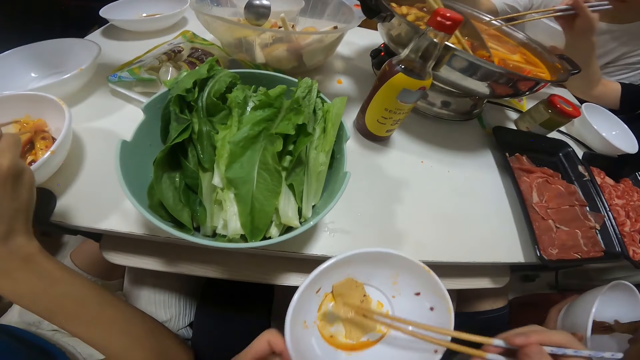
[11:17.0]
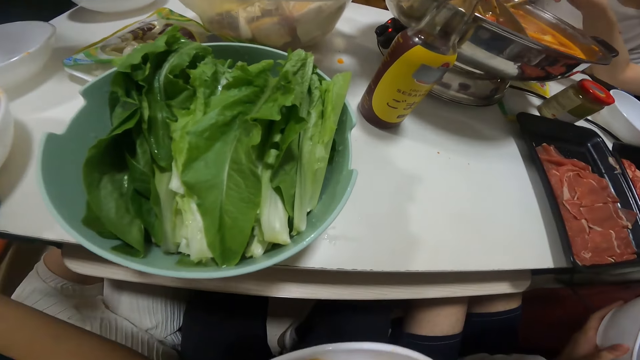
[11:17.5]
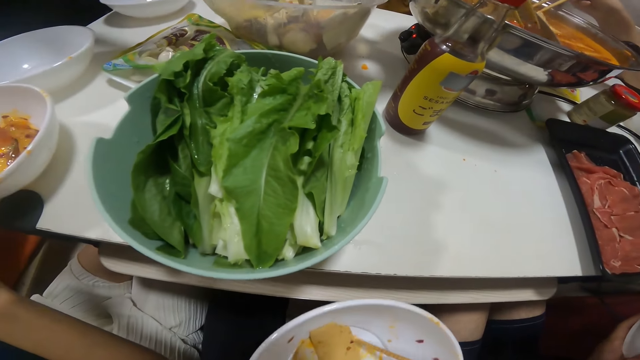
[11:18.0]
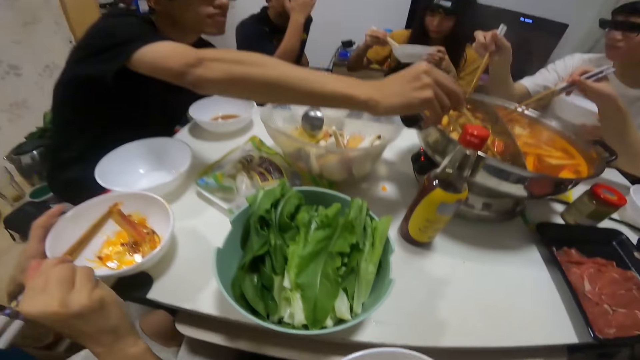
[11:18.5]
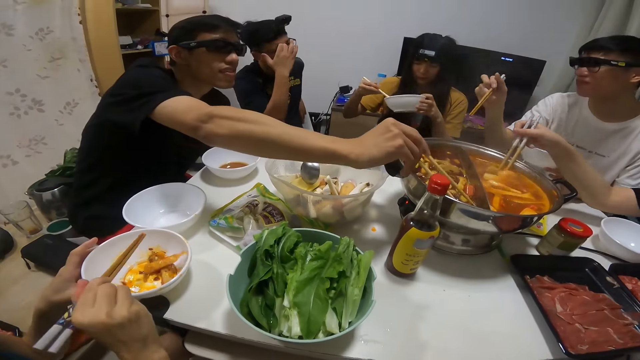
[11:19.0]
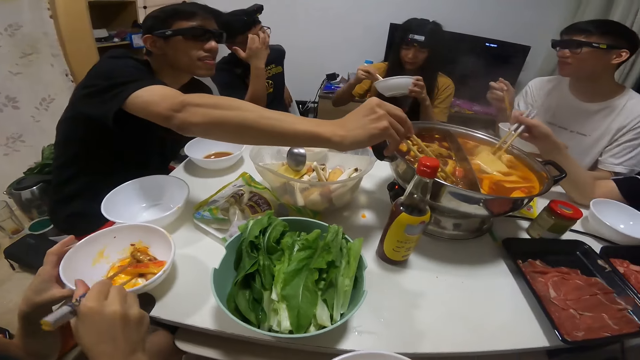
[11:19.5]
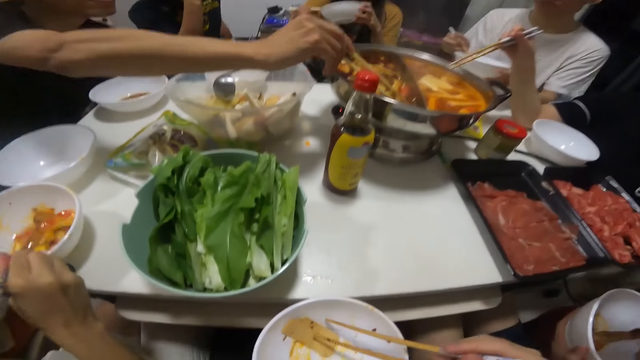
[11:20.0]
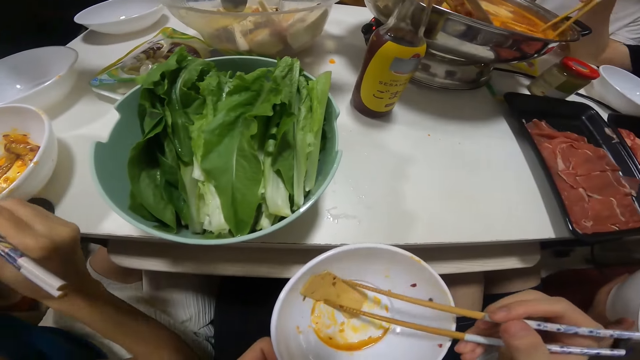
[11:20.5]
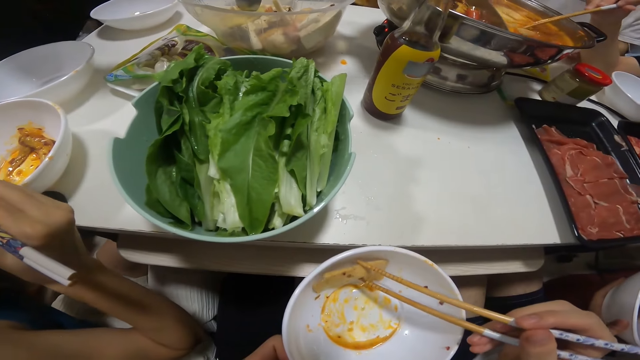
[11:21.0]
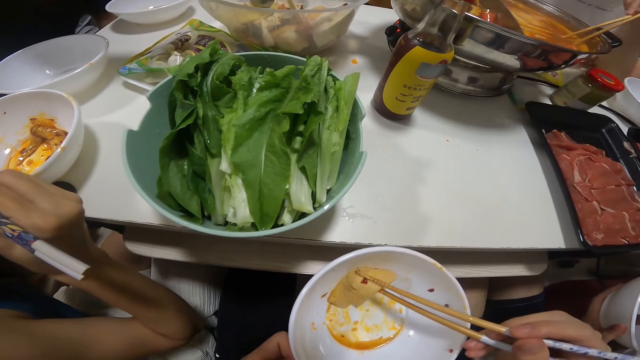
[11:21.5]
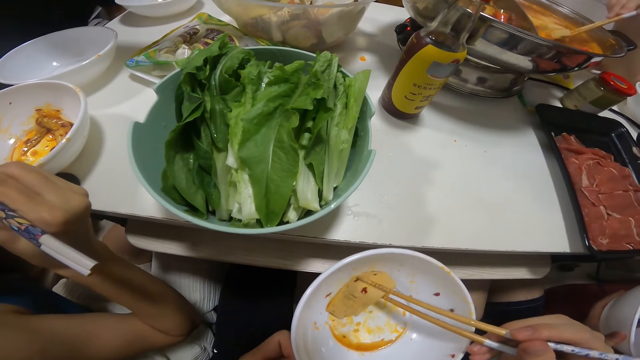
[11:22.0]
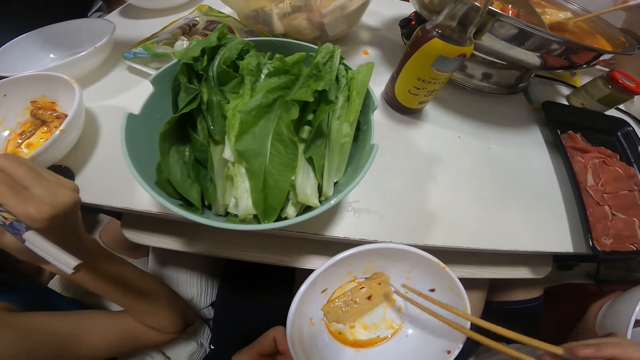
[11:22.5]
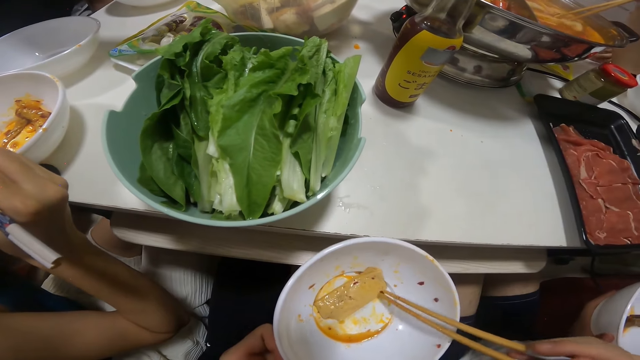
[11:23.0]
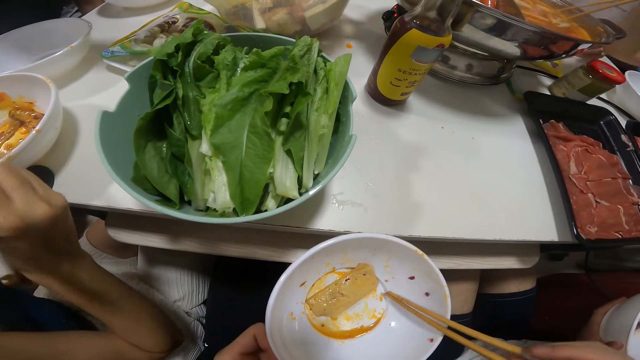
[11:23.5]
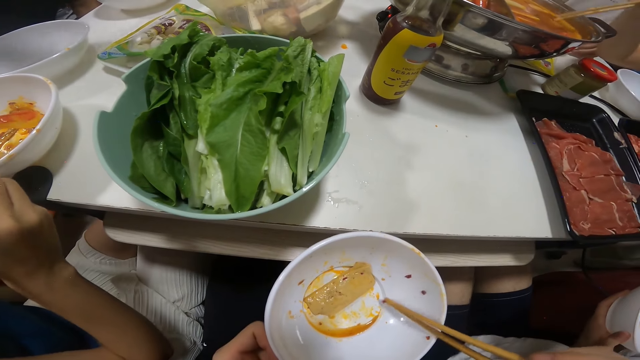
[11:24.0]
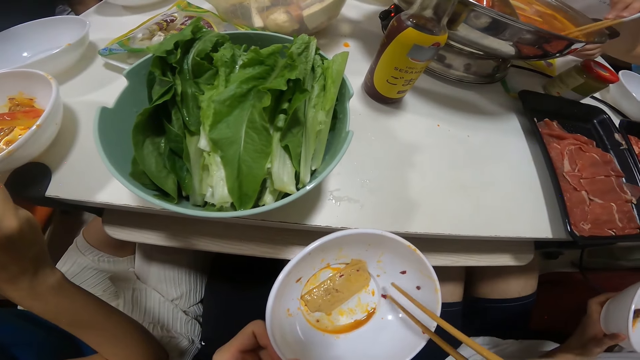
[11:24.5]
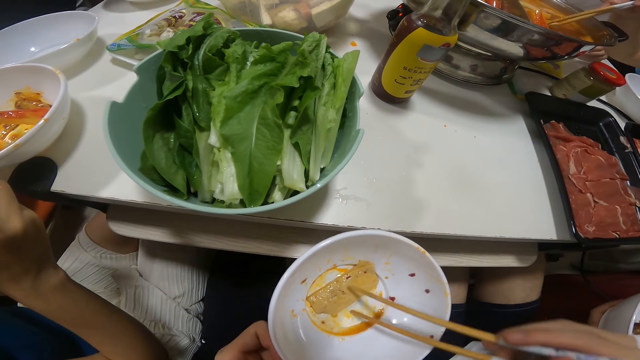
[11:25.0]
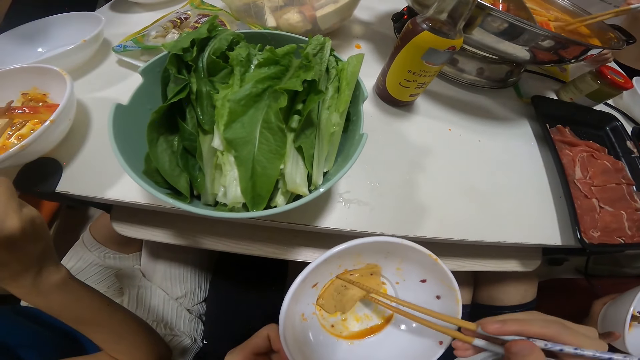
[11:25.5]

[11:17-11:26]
The camera wearer eats the mushroom in his plate with the chopsticks in his right hand. A man places his chopsticks in his right hand on his plate on the table and drops his plate in his left hand on the table. Another man picks up meat from the bowl of soup on the table with the chopsticks in his right hand.

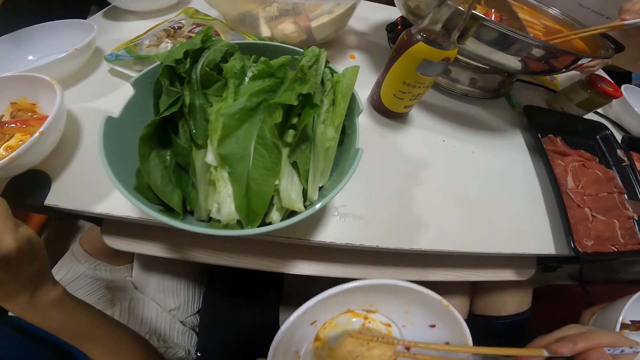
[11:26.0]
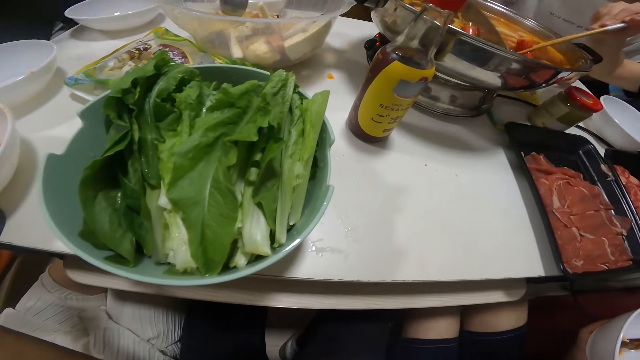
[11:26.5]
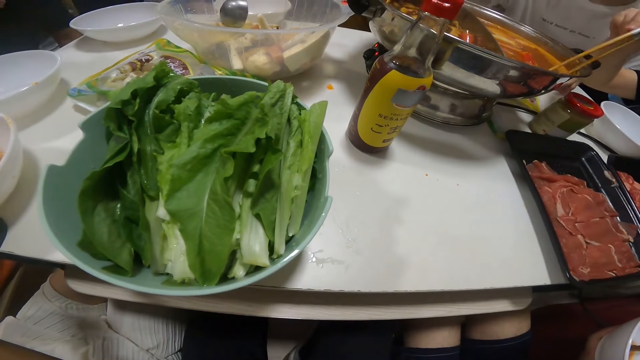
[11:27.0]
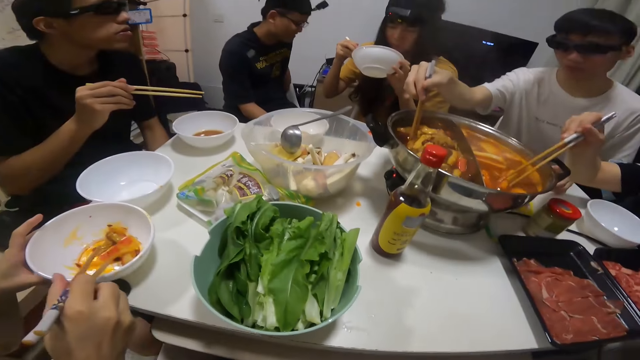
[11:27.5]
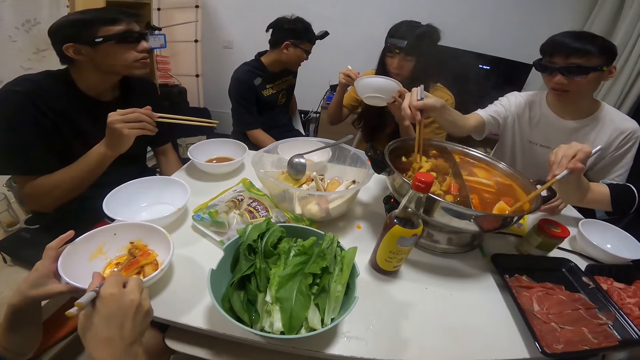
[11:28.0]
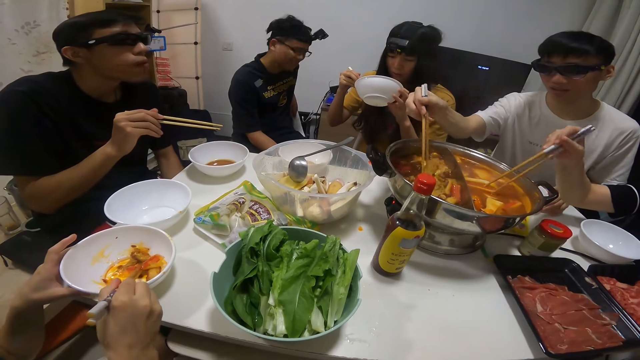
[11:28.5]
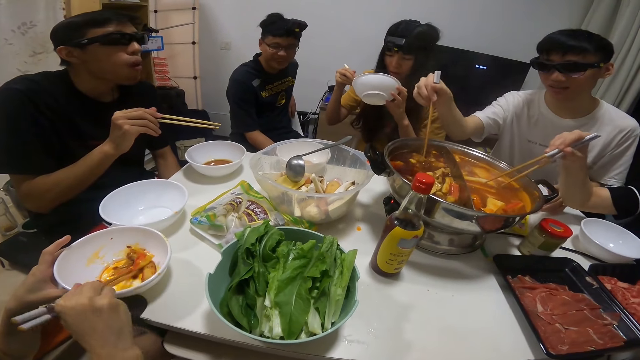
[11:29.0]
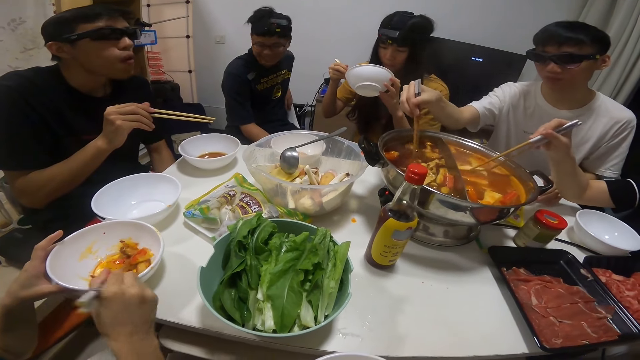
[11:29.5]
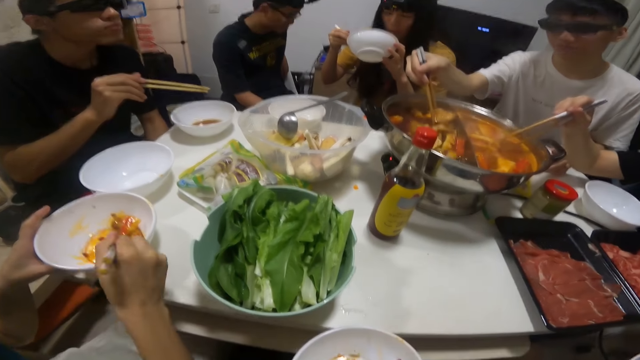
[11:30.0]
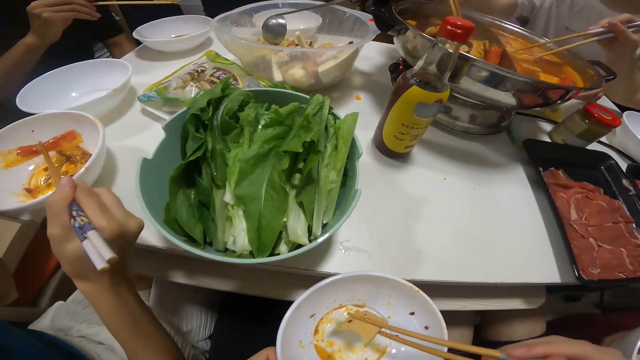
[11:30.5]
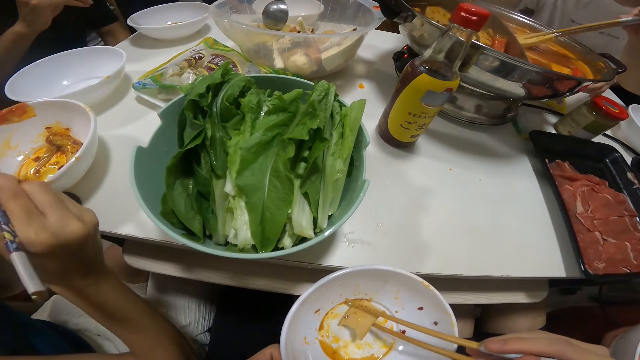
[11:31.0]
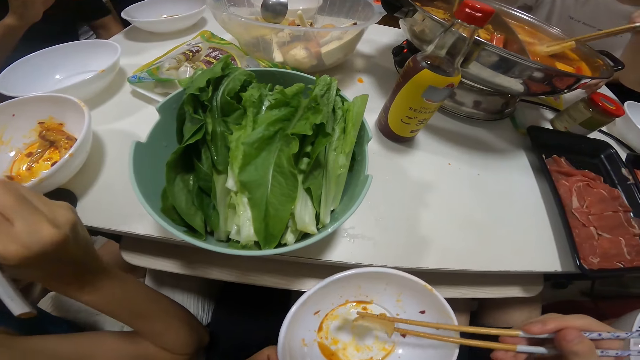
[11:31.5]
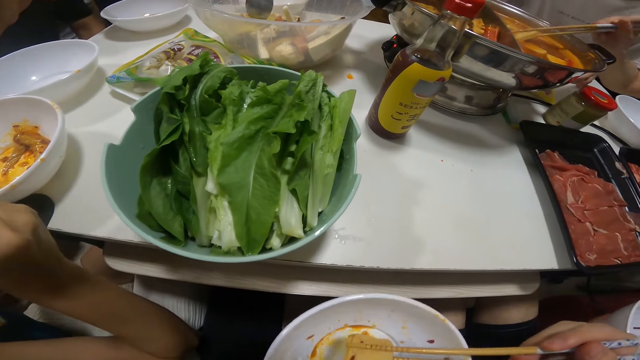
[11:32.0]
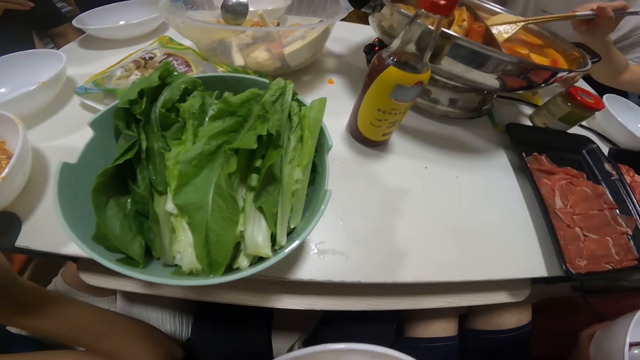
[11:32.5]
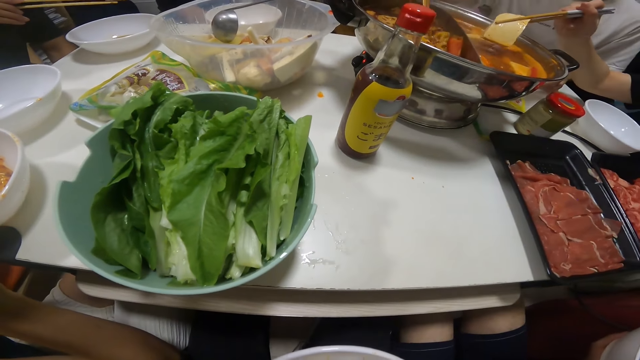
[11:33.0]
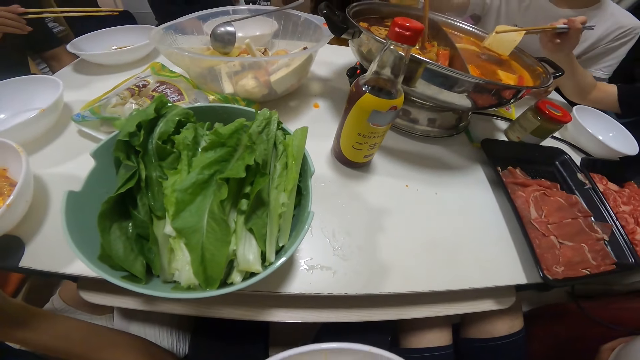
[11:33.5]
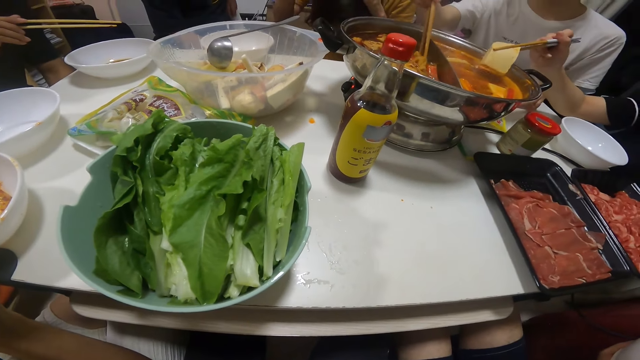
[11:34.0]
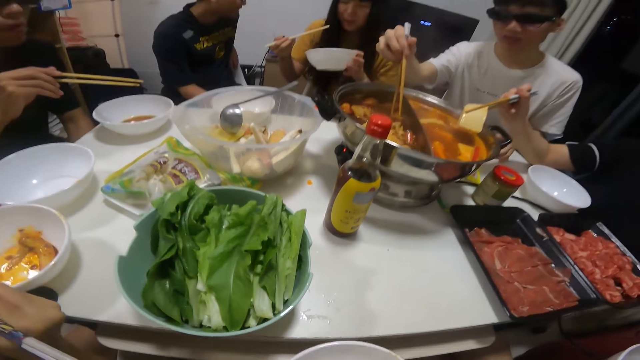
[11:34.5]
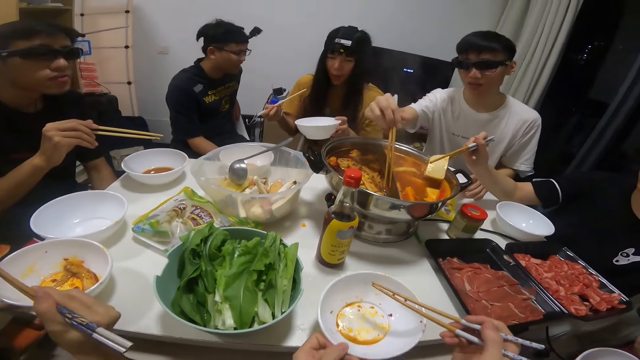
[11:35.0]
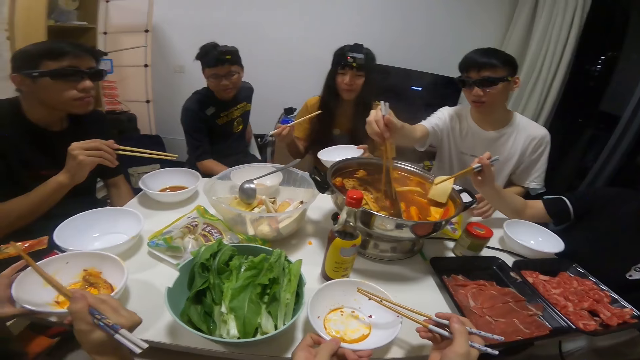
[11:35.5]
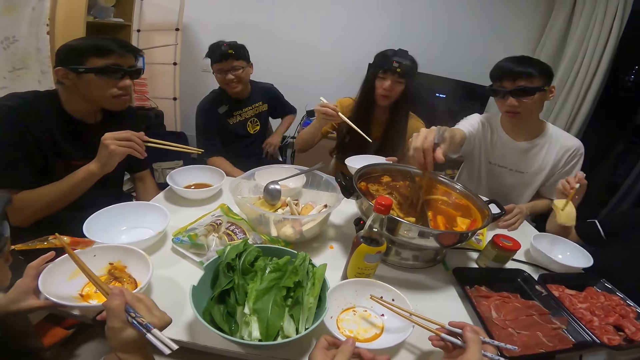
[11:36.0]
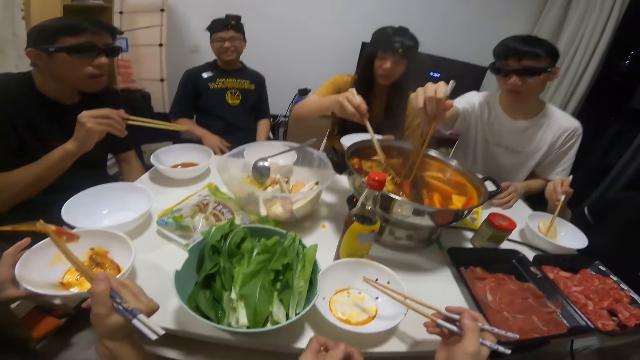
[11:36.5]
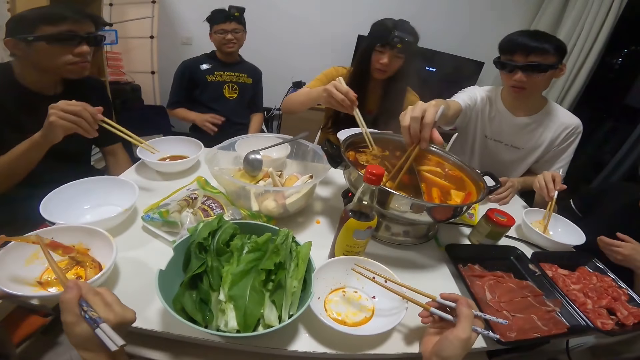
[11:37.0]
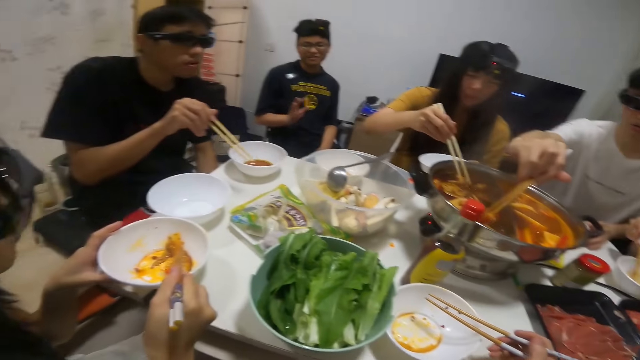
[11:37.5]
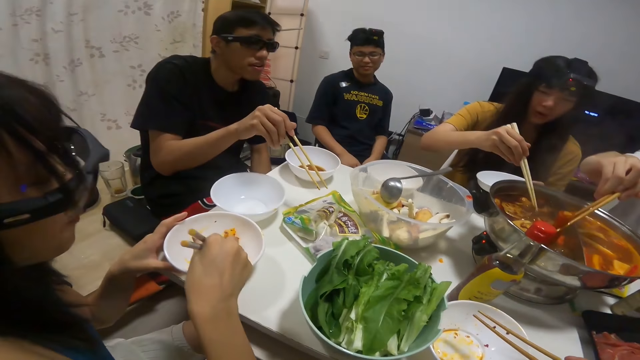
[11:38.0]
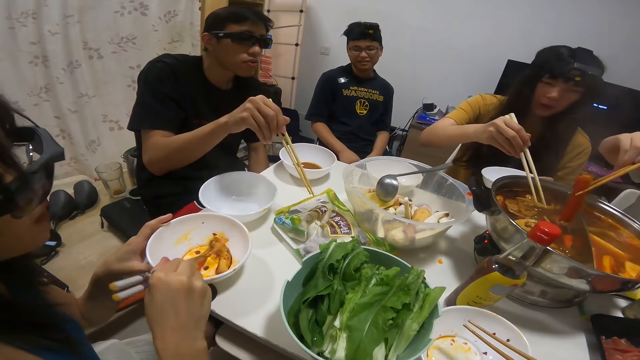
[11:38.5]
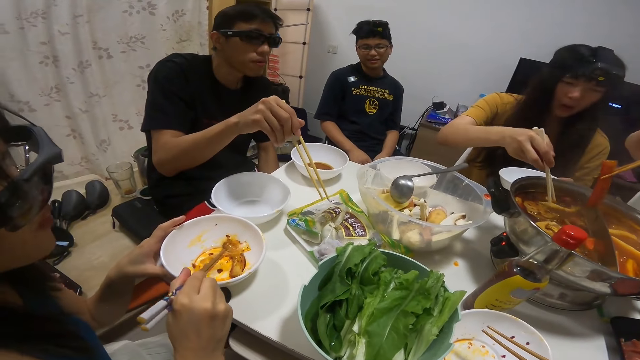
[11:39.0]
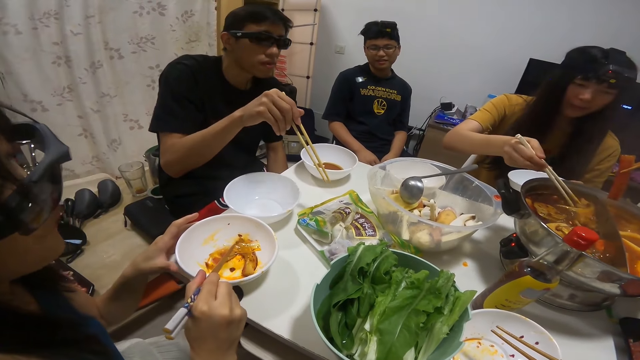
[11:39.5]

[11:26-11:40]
A man eats the meat in his plate with the chopsticks in his right hand. Another man dips his chopsticks in his right hand into the bowl of soup on the table. A woman picks a mushroom from the bowl of soup on the table with the chopstick in her right hand. The camera wearer drops his plate in his left hand on the table. The woman drops the mushroom into her plate in her left hand with the chopsticks in her right hand. Another woman dips her chopsticks in her right hand into the bowl of soup on the table. The second man picks a pepper from the bowl of soup on the table with the chopsticks in his right hand.
